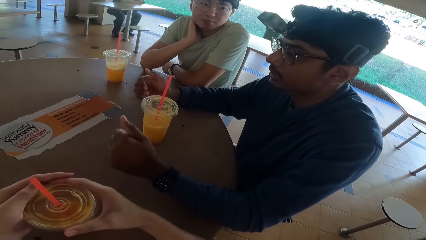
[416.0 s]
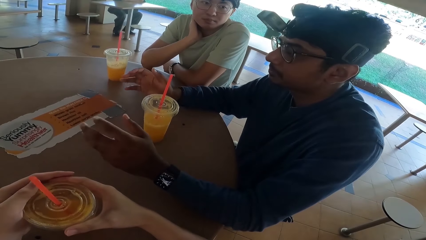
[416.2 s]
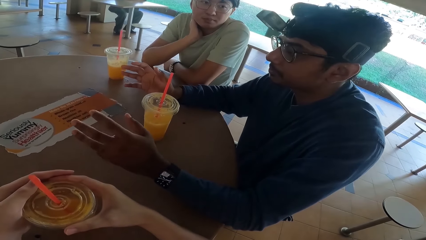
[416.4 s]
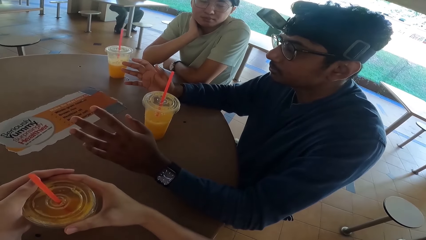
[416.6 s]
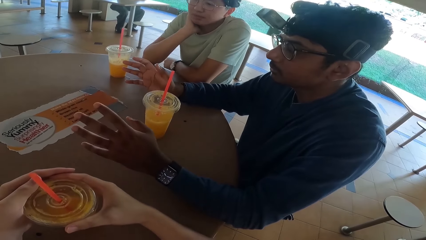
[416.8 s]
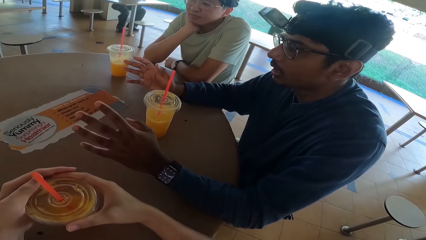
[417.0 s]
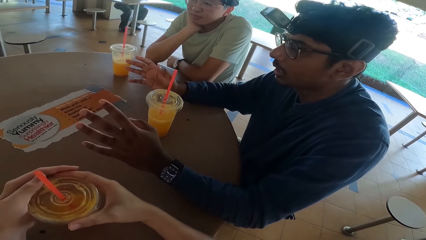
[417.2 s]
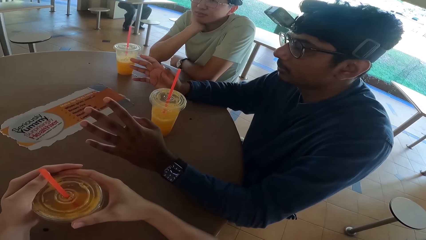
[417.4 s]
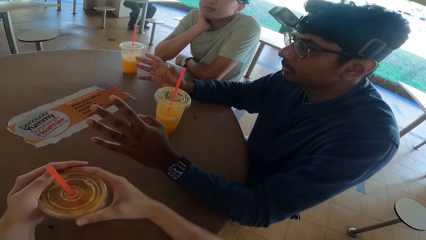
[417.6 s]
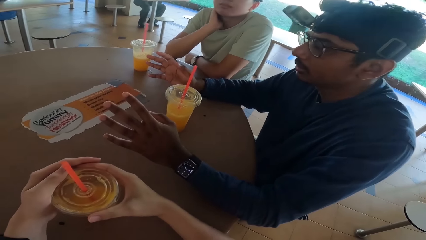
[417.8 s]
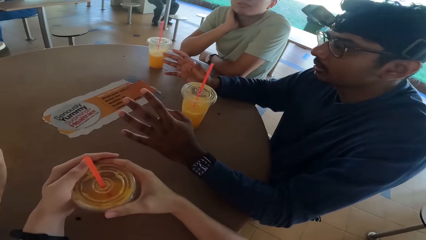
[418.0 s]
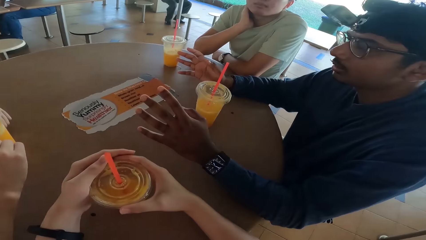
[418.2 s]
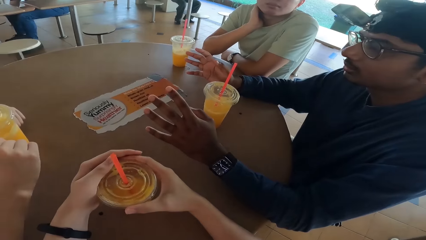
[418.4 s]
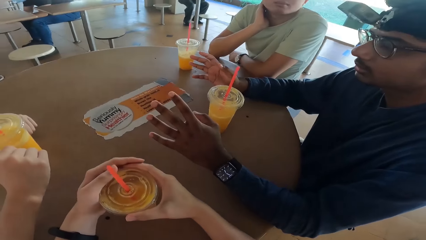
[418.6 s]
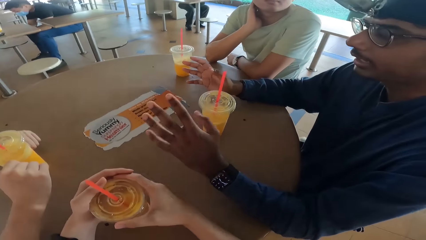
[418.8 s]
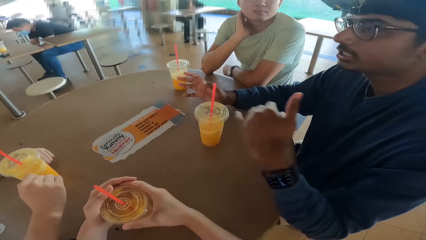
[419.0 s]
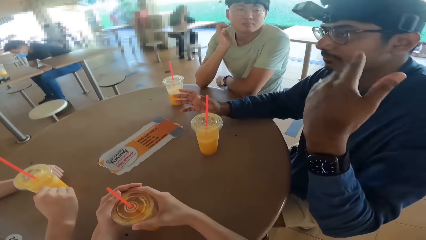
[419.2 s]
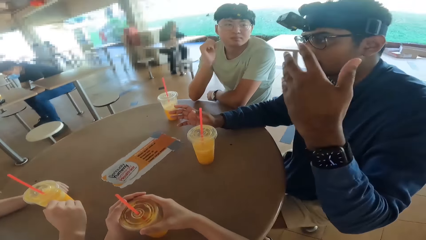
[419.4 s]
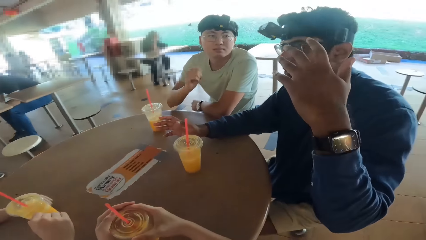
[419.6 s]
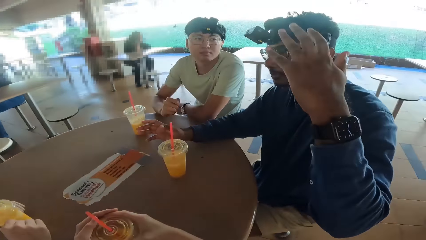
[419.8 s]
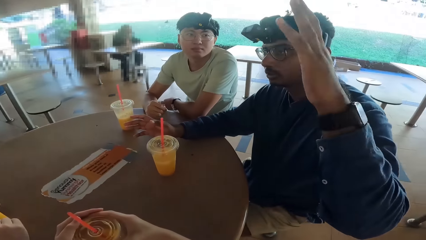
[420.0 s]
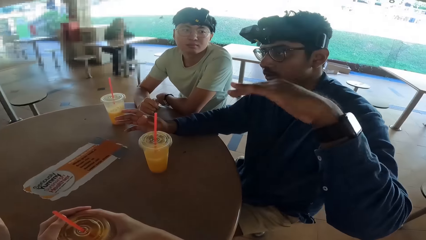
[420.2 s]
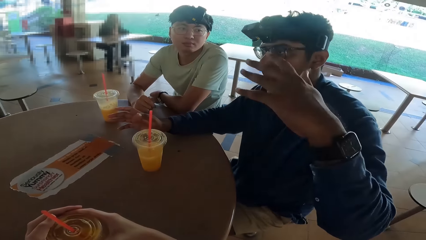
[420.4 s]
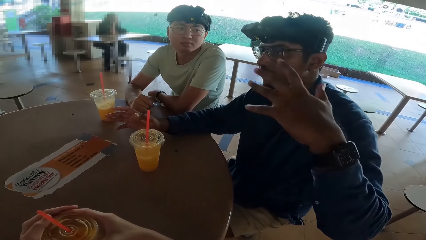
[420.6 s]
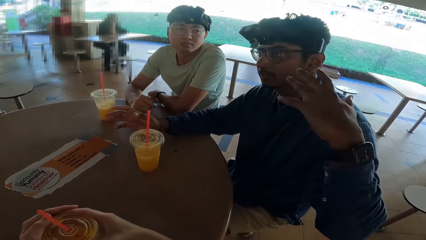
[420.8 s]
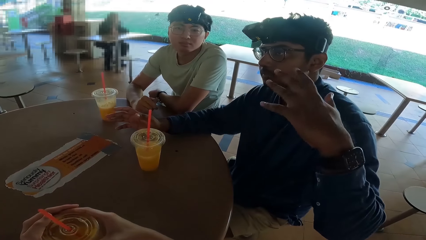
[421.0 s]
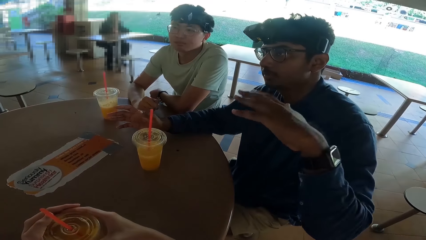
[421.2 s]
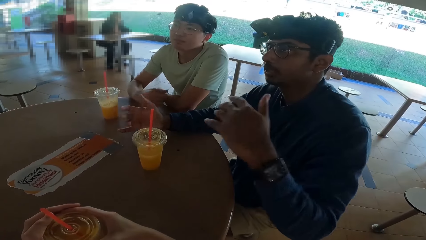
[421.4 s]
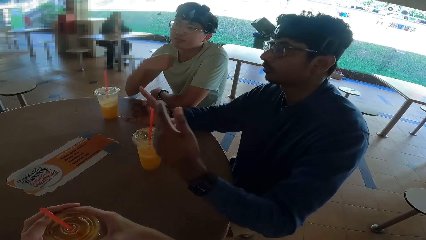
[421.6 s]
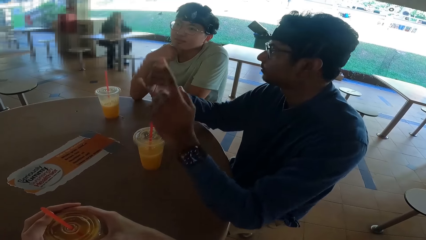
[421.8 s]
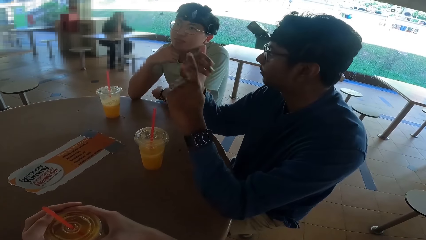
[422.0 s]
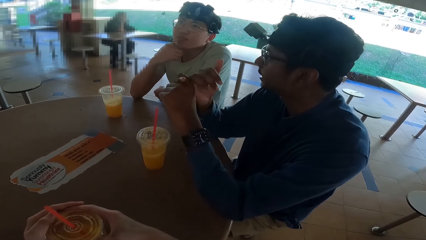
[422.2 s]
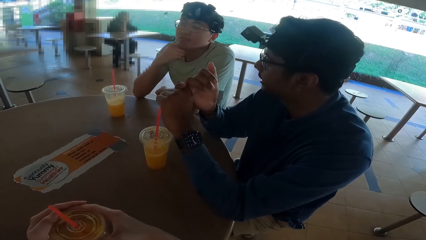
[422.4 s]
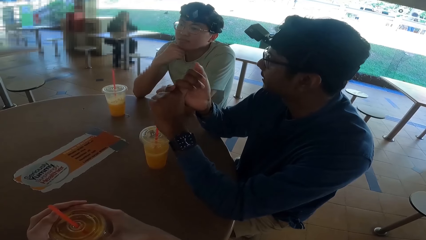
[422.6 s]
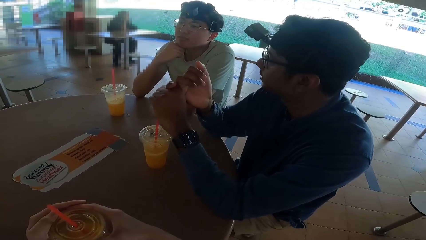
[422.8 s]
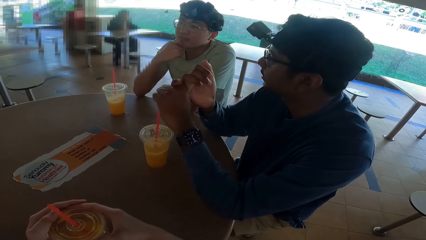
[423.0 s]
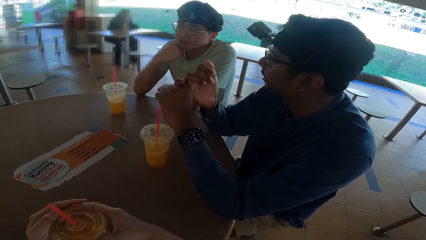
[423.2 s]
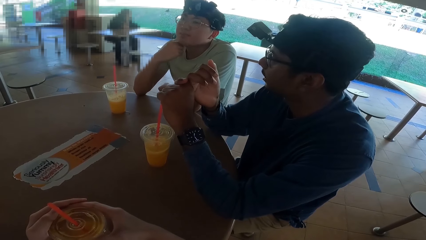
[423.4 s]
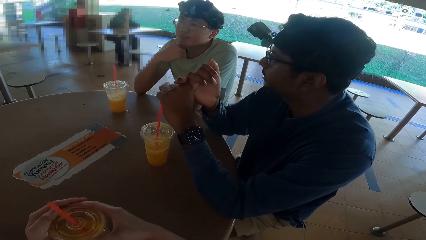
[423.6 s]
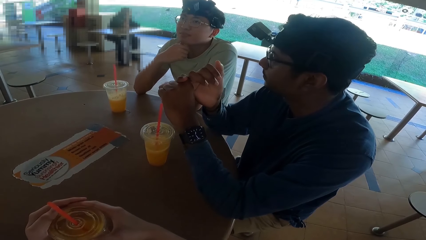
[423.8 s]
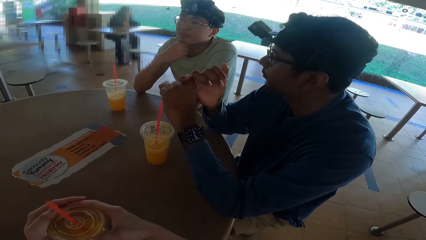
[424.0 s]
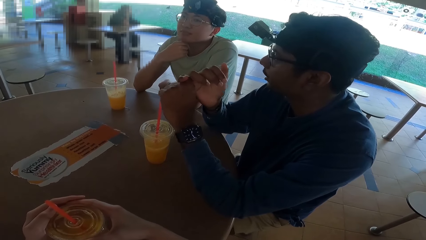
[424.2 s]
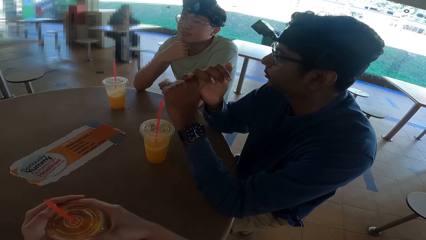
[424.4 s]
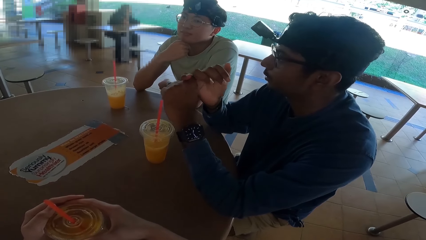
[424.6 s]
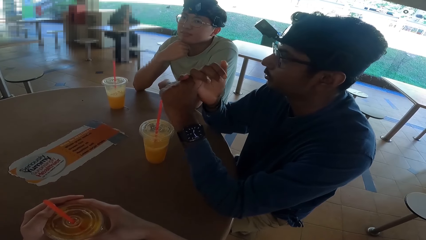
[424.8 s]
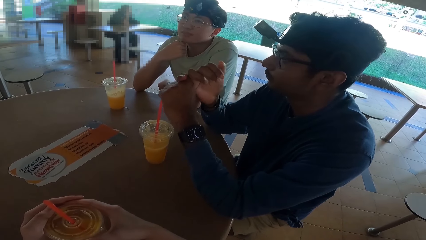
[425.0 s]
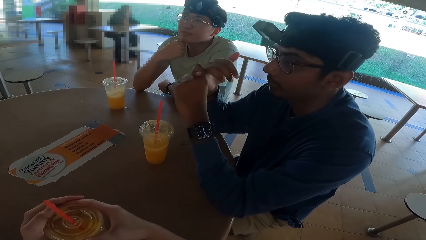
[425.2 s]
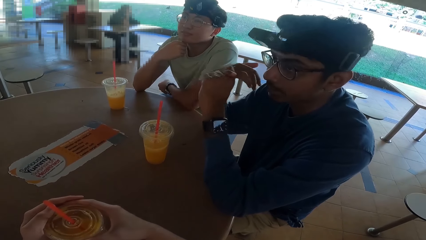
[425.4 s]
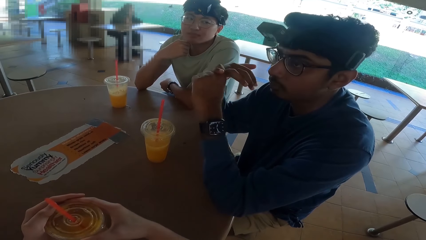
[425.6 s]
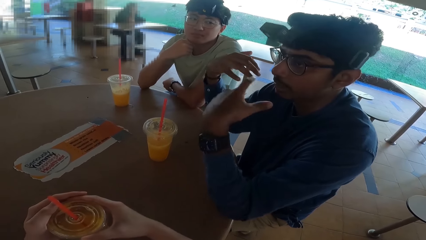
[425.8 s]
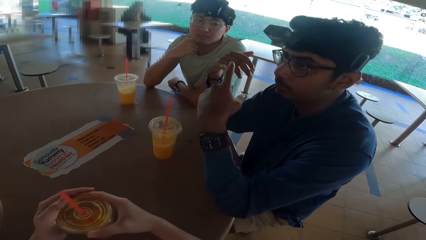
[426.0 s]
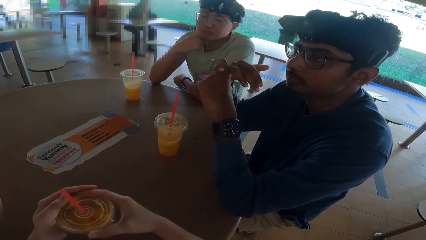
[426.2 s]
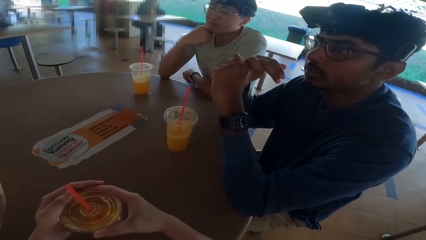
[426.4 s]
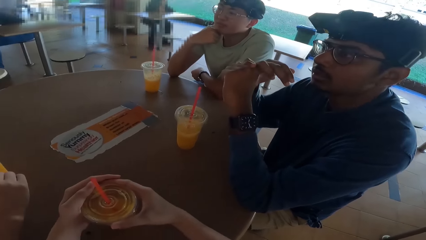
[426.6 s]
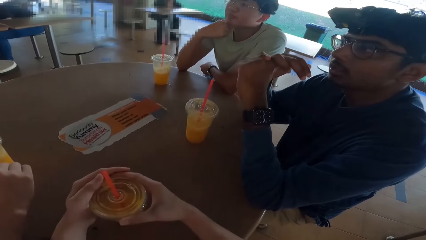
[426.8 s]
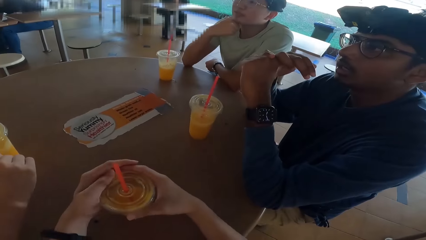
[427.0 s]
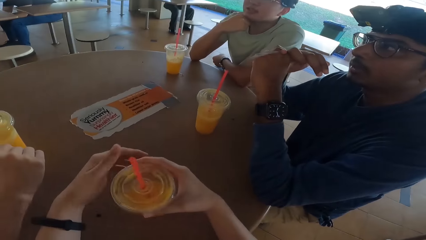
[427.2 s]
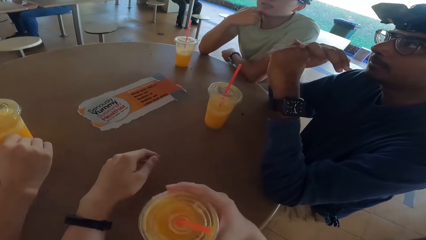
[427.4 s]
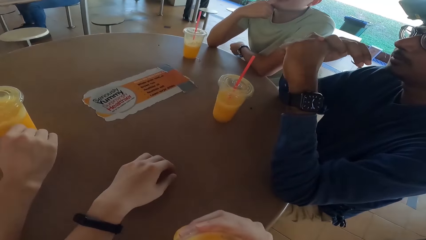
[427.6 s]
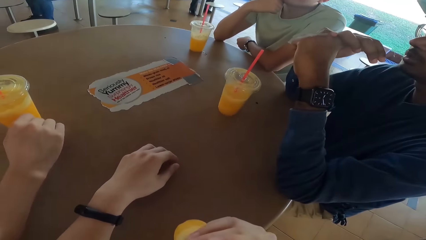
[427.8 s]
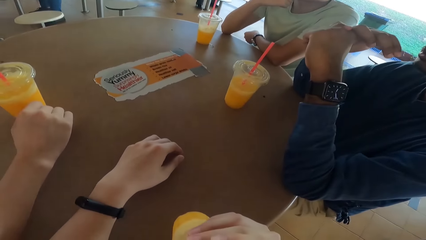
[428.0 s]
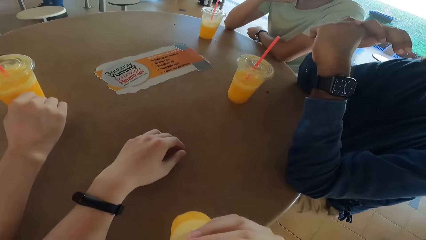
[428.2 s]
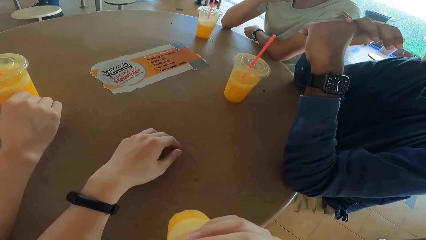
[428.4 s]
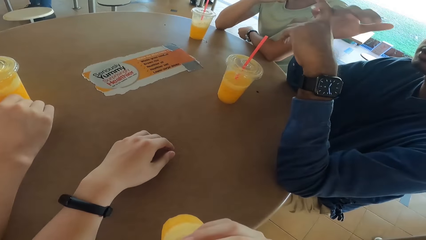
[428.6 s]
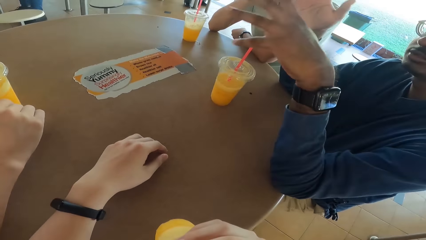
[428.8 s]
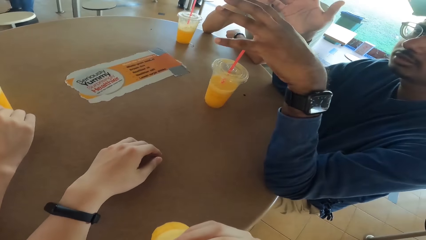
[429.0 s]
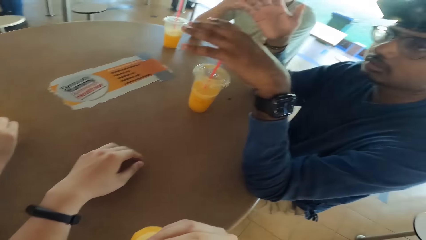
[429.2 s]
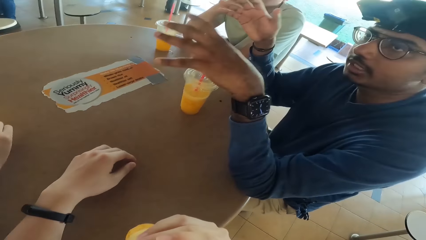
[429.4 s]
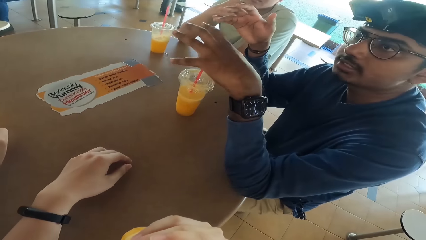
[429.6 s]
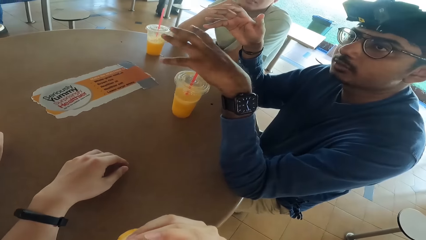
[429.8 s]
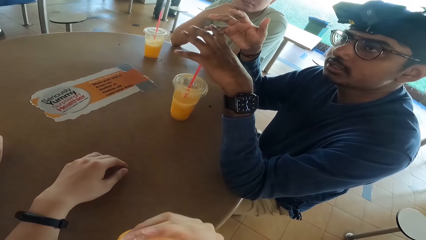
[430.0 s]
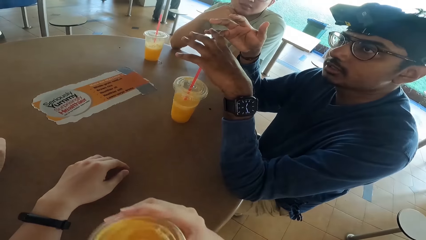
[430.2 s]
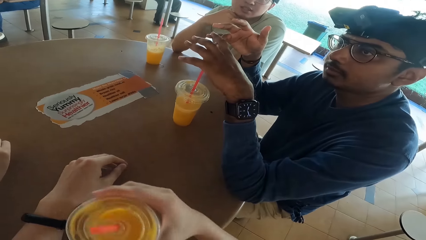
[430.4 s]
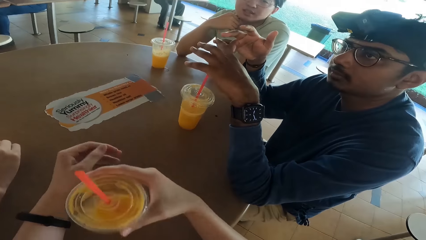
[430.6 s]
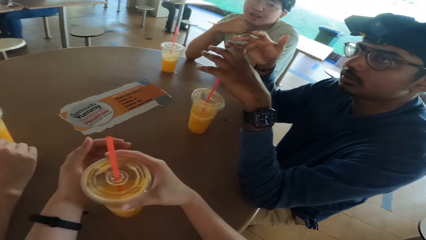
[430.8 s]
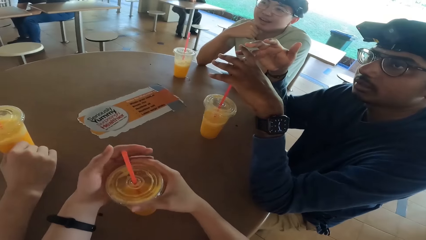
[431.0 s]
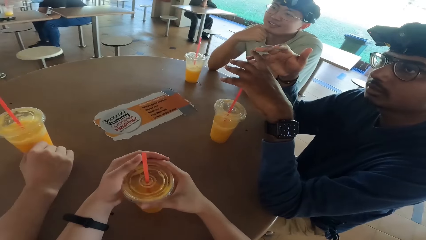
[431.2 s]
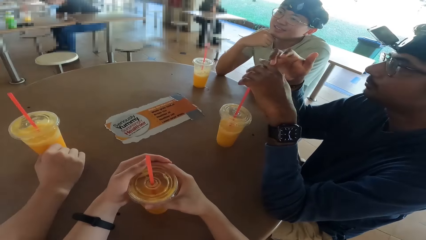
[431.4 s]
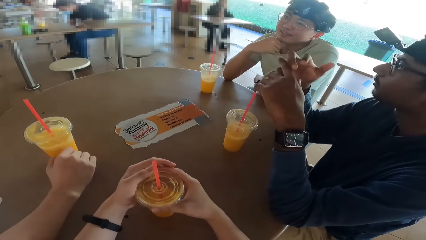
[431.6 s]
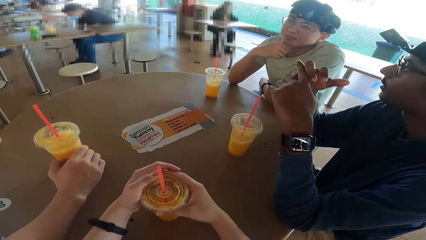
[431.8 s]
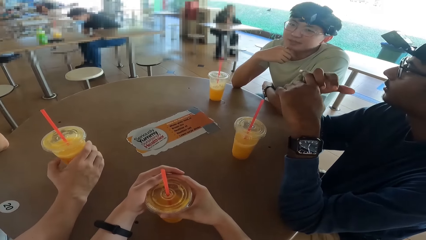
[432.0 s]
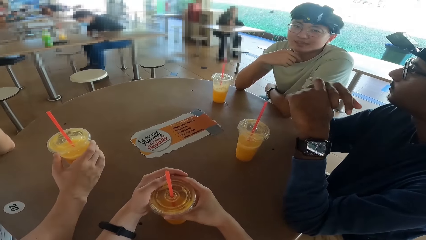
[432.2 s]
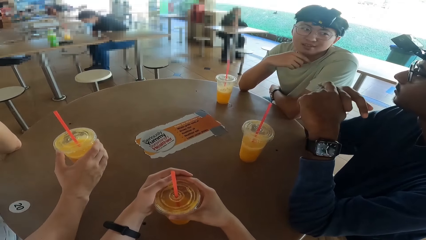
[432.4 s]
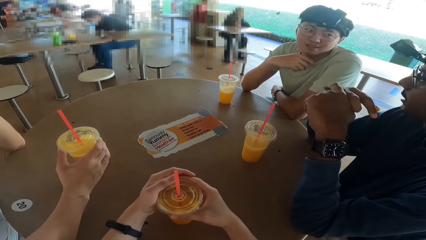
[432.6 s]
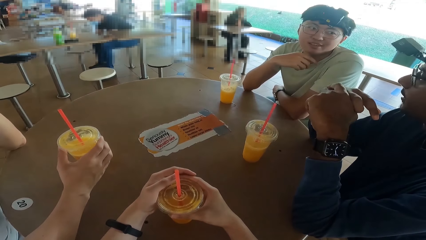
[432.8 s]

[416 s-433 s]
A man demonstrates. Another man nods his head. The camera wearer takes a juice. They drink.
